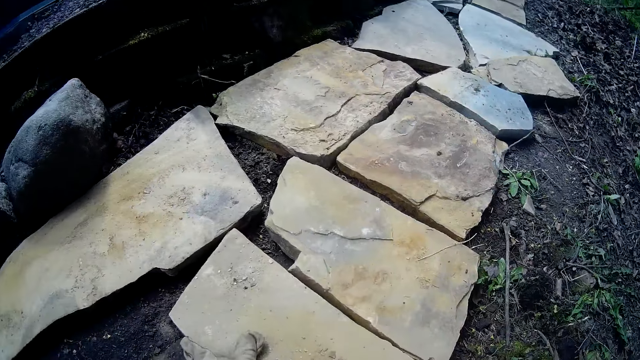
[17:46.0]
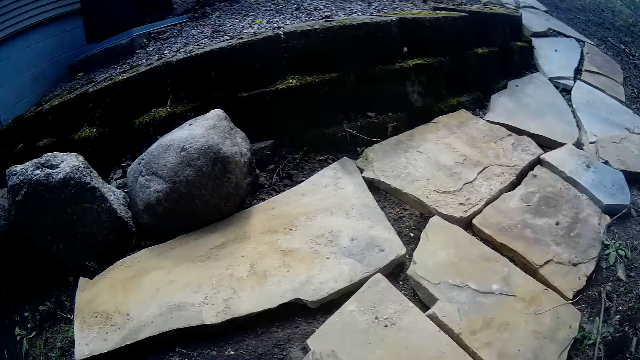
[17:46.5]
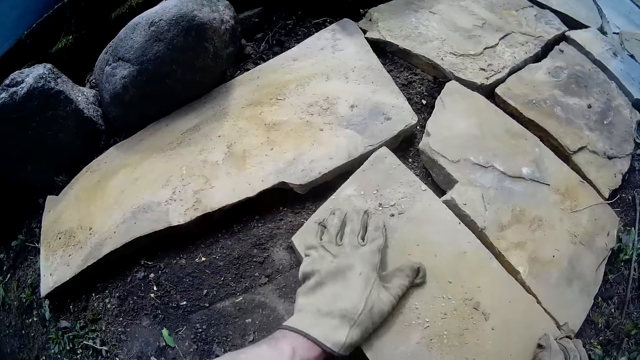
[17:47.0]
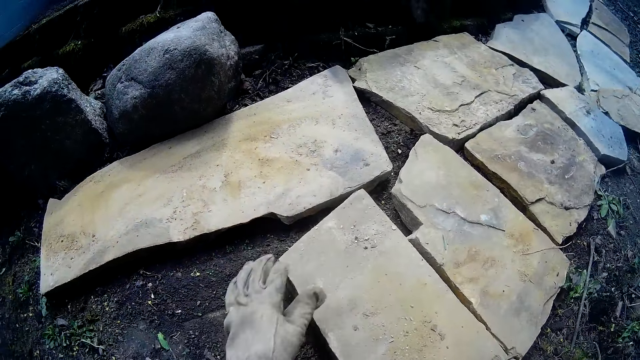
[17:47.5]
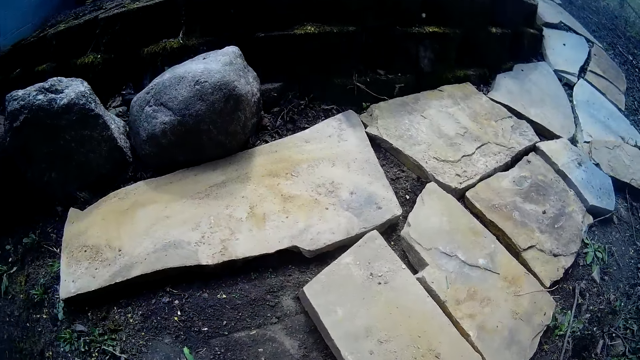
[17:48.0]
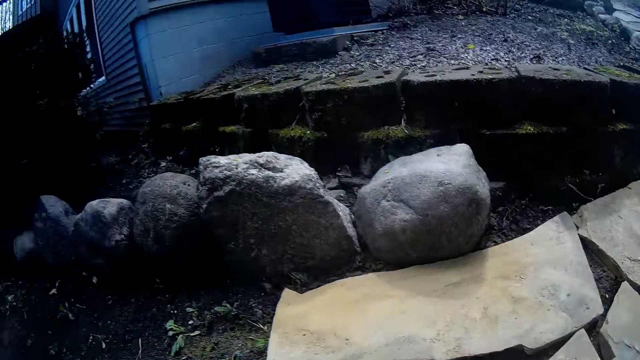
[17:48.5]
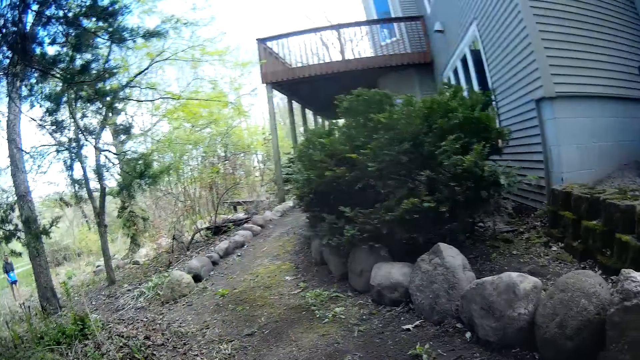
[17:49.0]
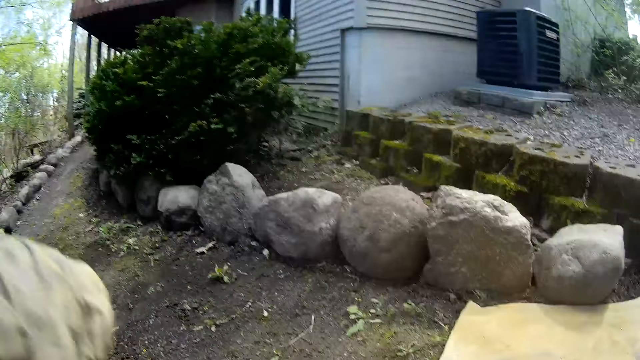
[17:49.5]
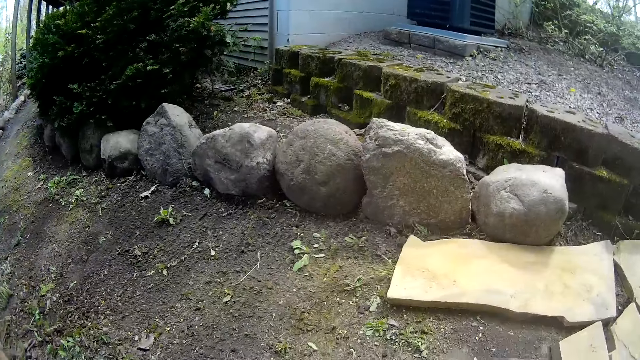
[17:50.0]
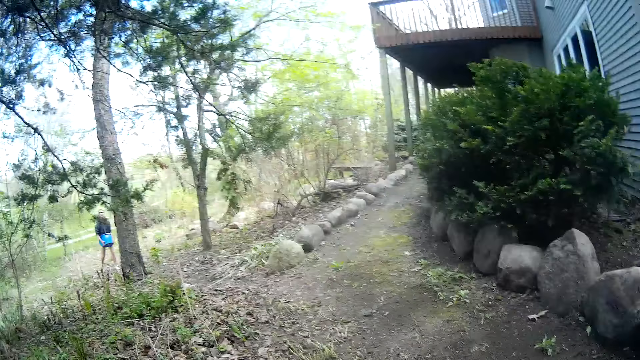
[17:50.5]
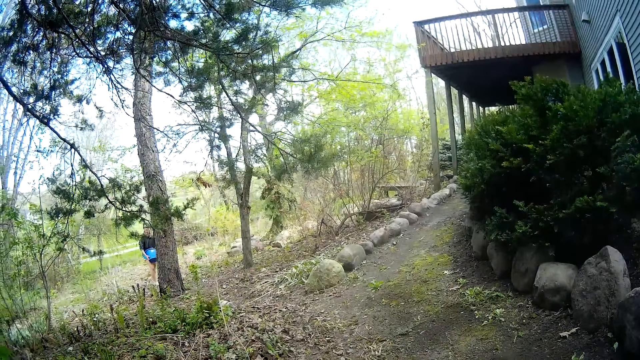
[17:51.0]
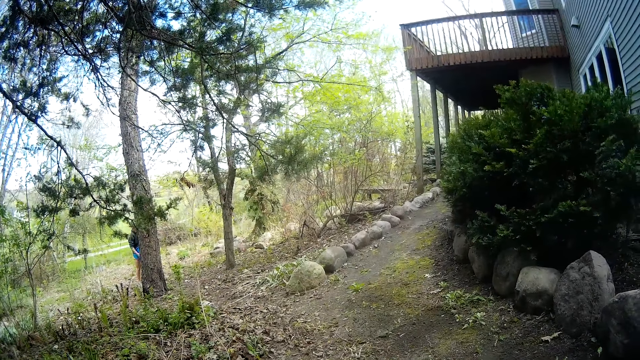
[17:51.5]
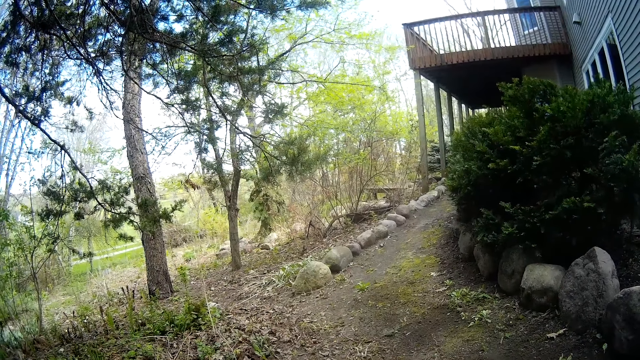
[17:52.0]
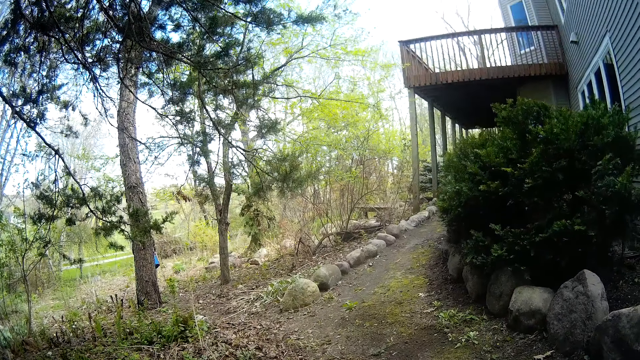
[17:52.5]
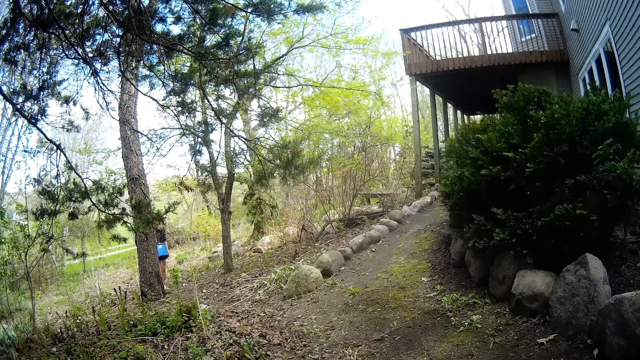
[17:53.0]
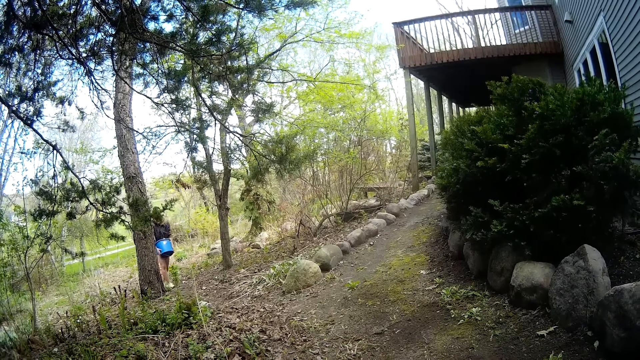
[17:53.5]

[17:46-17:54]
The camera wearer removes his left hand from the rock. A woman carries a bucket with both hands and walks towards the camera wearer. The camera wearer drops his left hand.

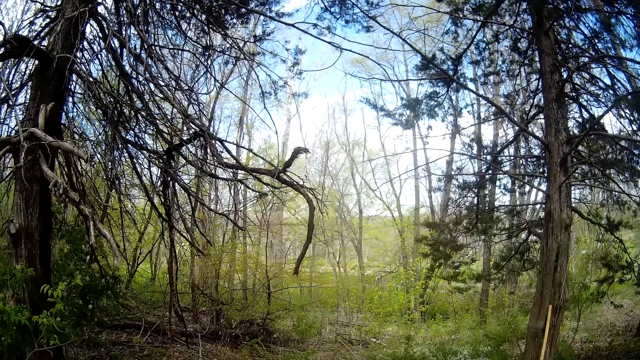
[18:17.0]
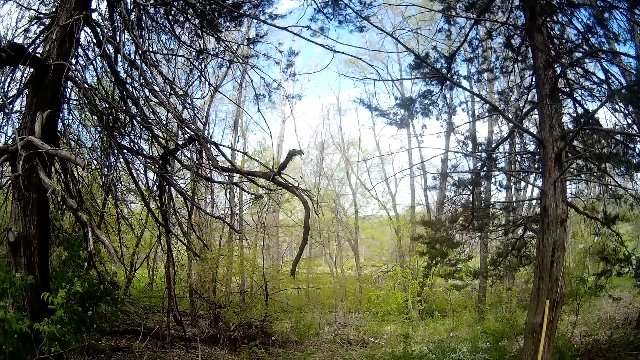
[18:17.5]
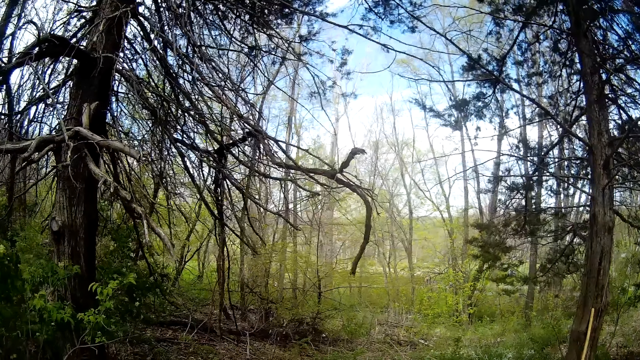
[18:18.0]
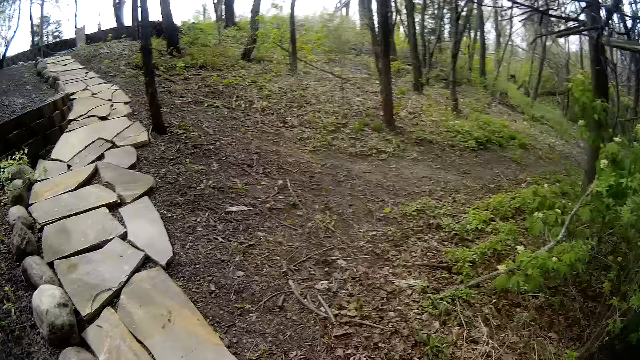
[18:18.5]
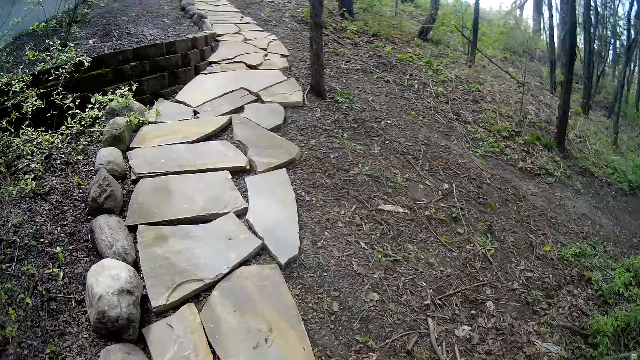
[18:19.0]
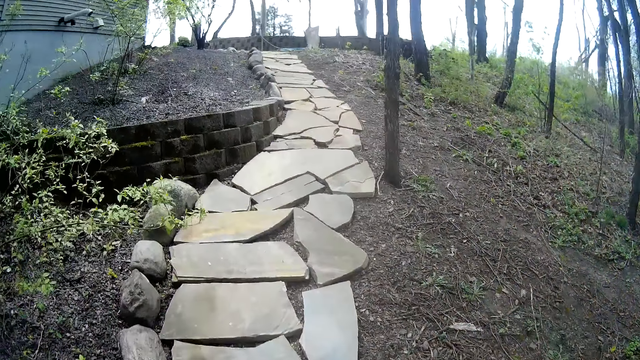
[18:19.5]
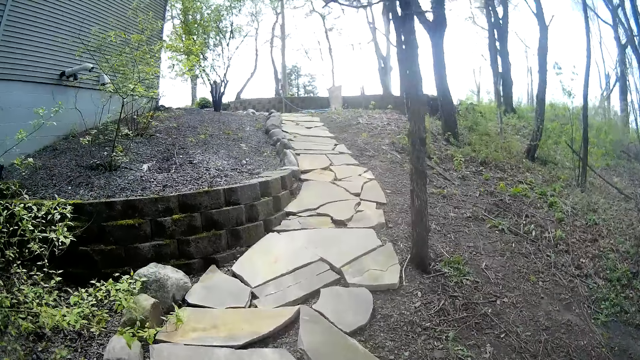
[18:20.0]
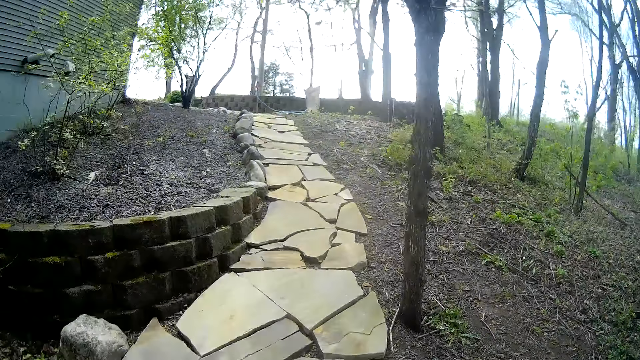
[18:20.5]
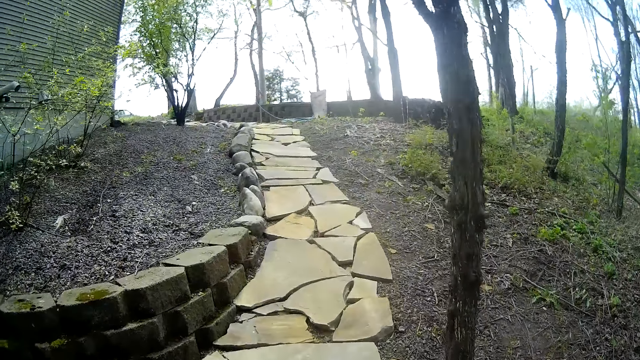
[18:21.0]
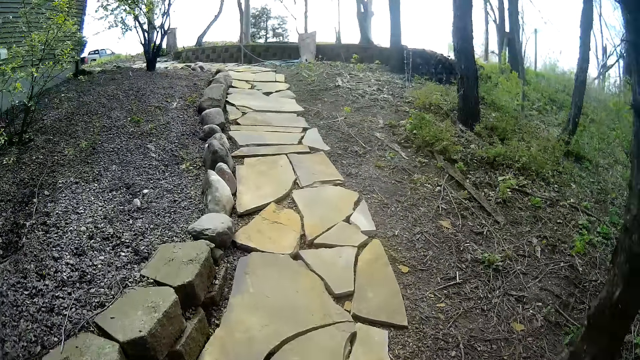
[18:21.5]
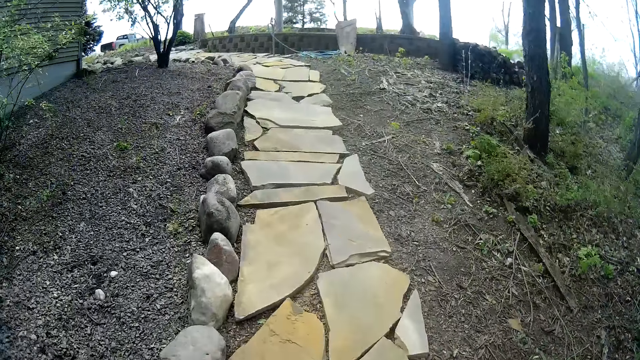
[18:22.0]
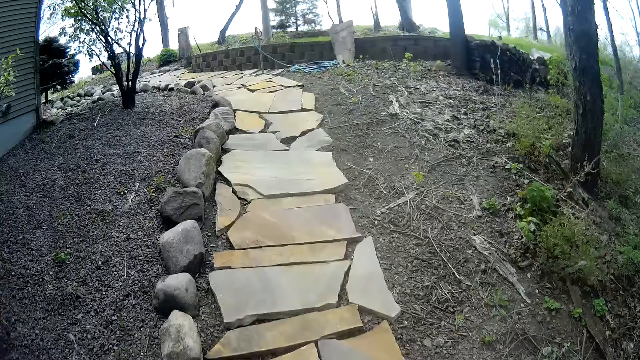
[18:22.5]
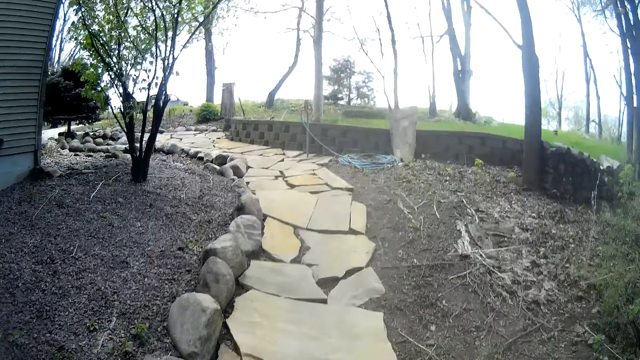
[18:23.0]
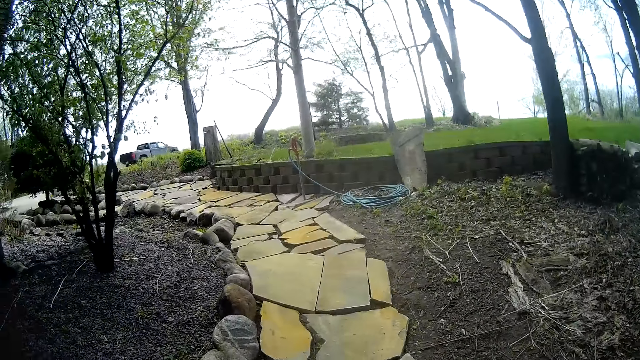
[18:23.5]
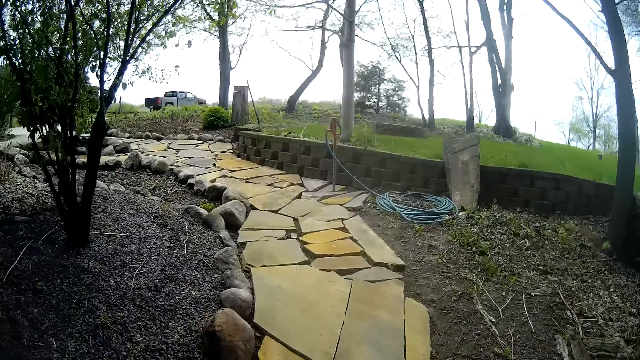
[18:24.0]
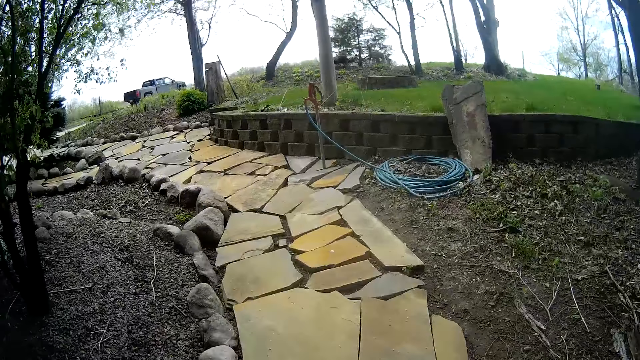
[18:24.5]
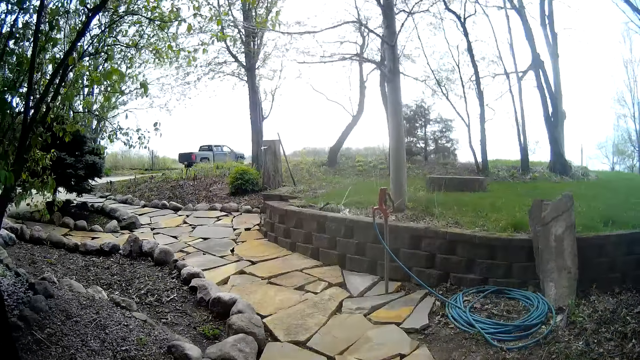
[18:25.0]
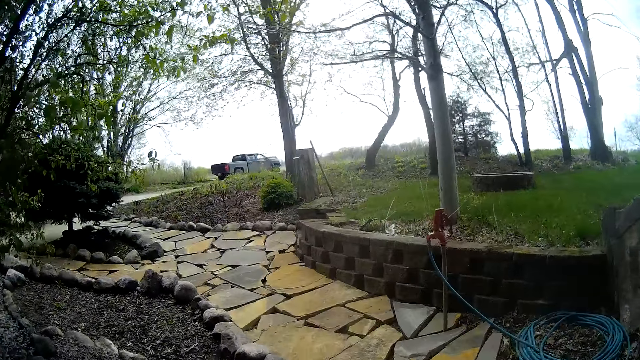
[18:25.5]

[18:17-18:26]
The camera wearer walks towards a pallet.

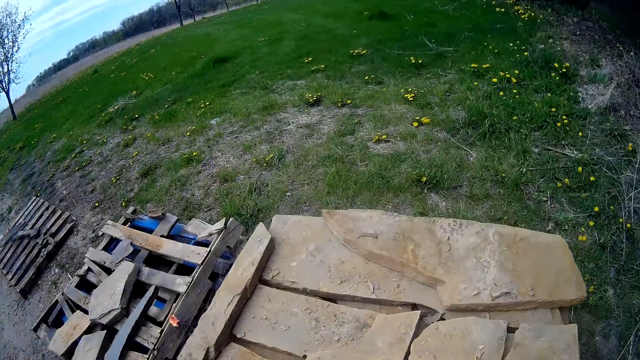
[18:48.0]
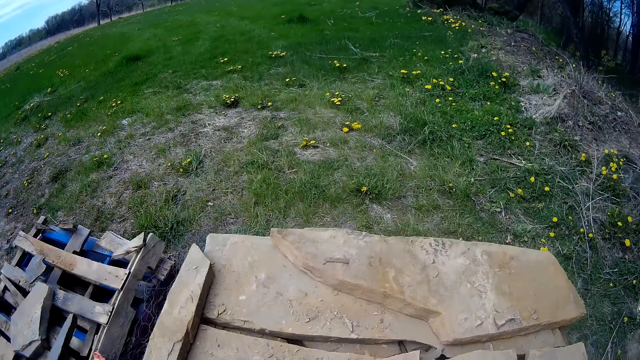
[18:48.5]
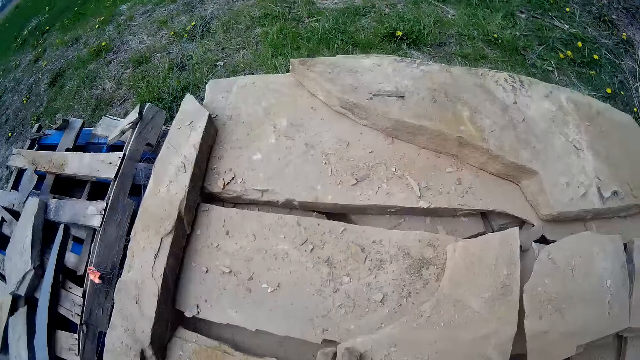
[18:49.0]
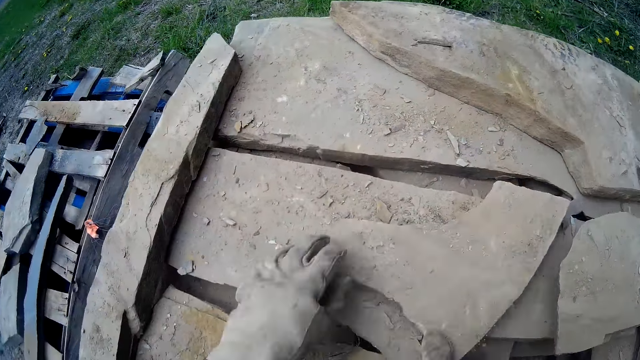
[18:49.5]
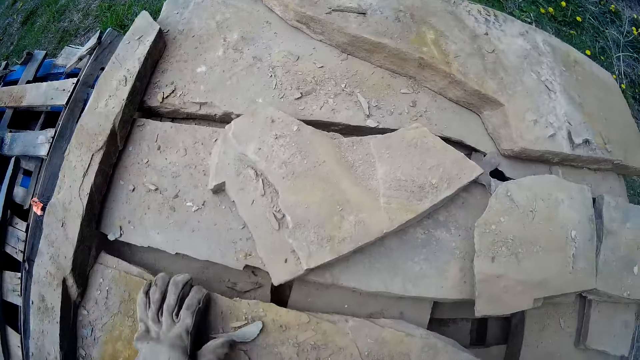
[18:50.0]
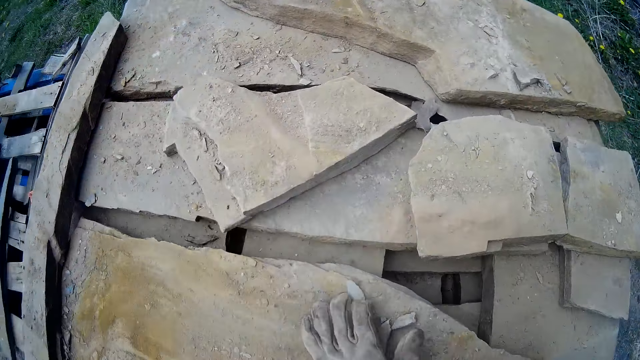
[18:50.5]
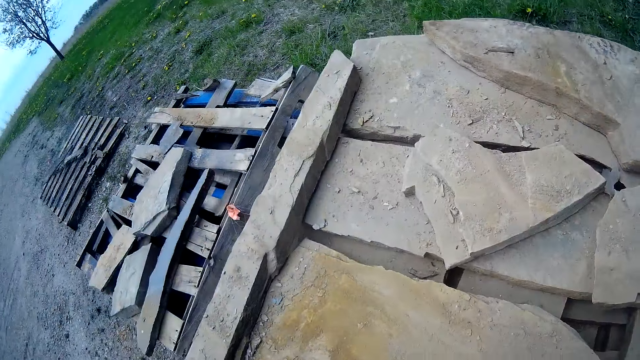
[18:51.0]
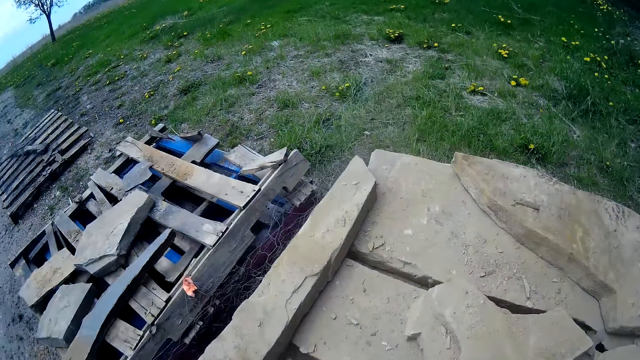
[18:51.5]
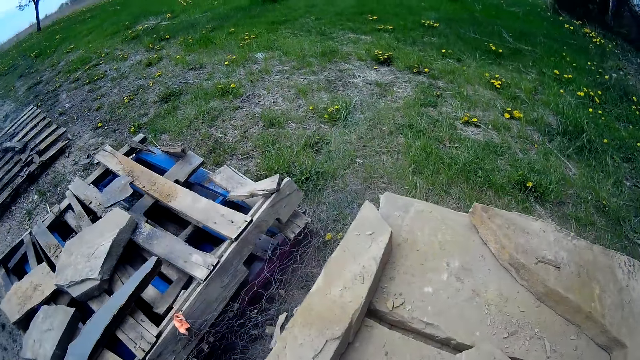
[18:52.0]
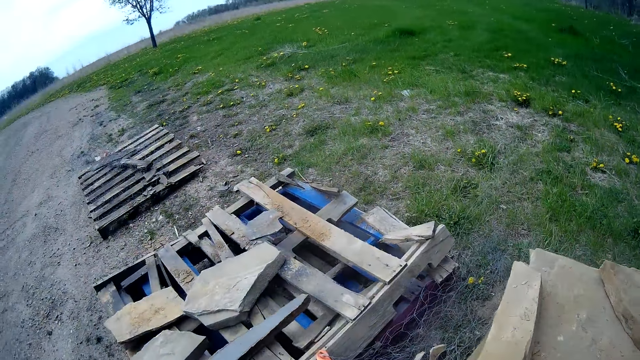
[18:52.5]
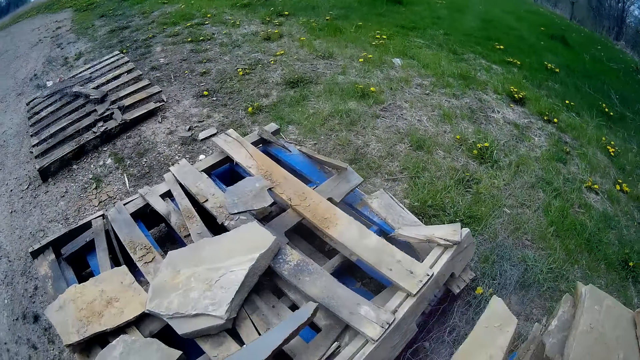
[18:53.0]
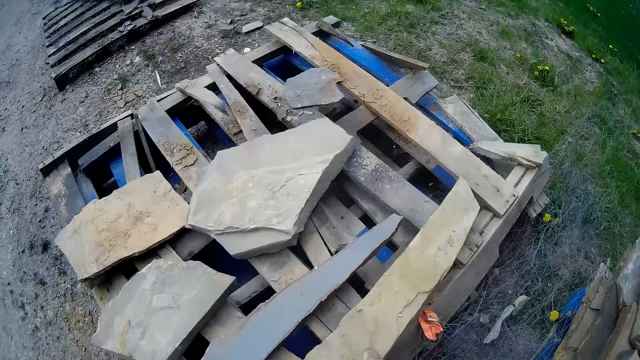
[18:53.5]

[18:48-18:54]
The camera wearer shifts a concrete stone on the pallet on top of other stones with both his gloved hands. He moves both hands on the stone, wipes the stone with the left hand, and makes a step. He picks the concrete stone with his left hand. He drops the concrete stone with his left hand.
